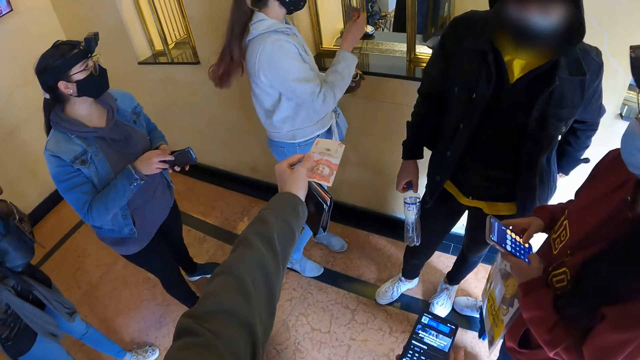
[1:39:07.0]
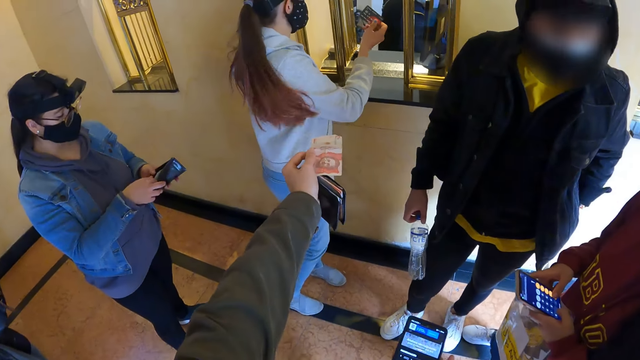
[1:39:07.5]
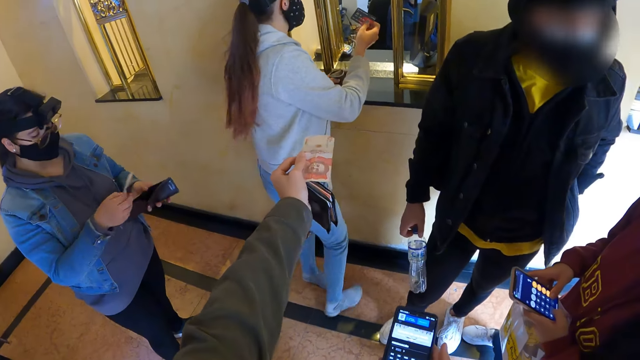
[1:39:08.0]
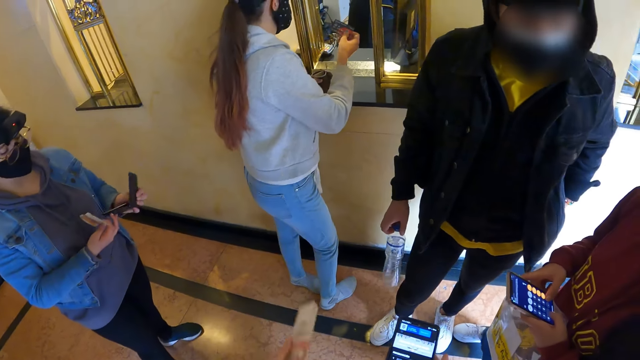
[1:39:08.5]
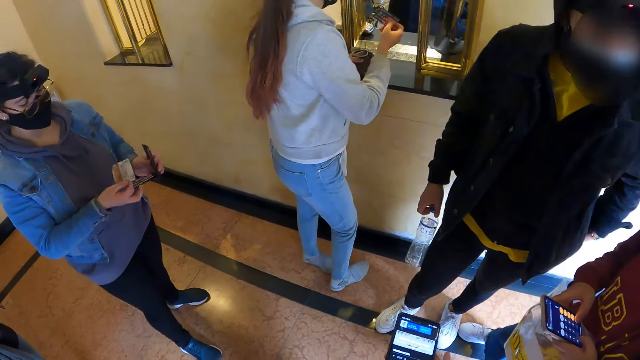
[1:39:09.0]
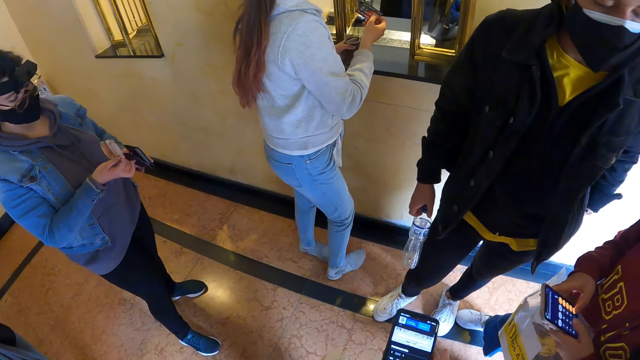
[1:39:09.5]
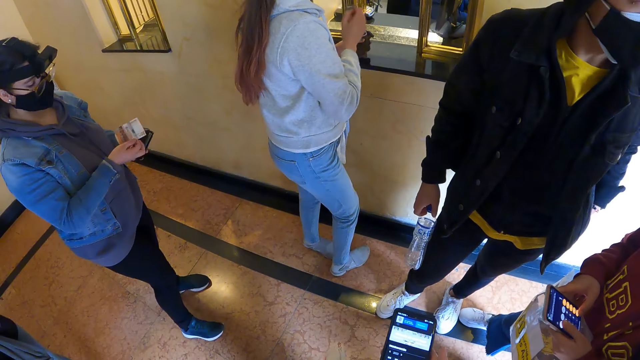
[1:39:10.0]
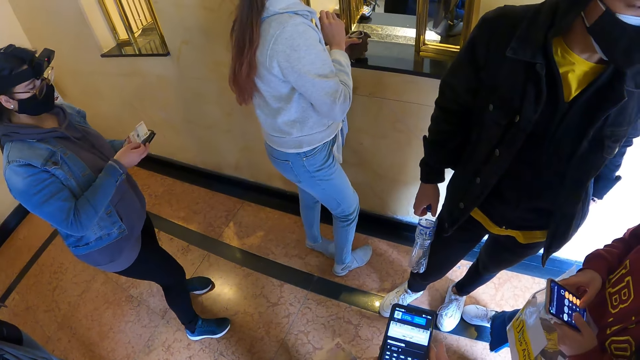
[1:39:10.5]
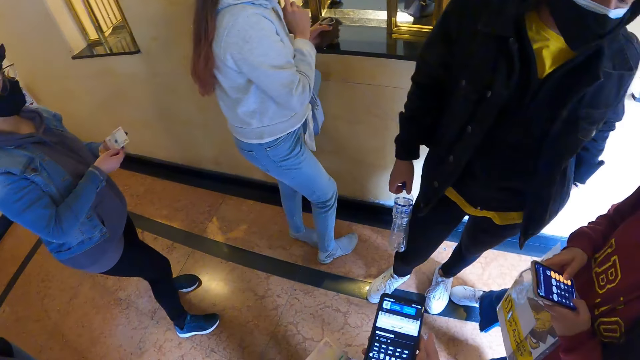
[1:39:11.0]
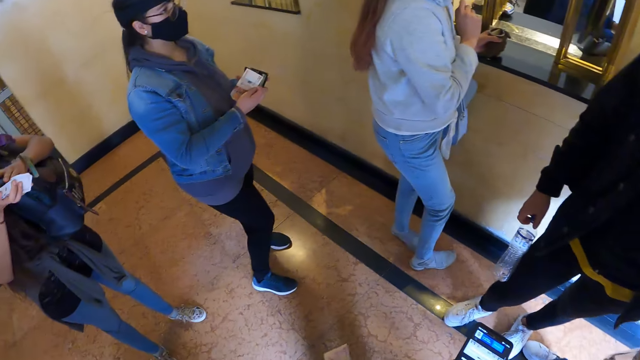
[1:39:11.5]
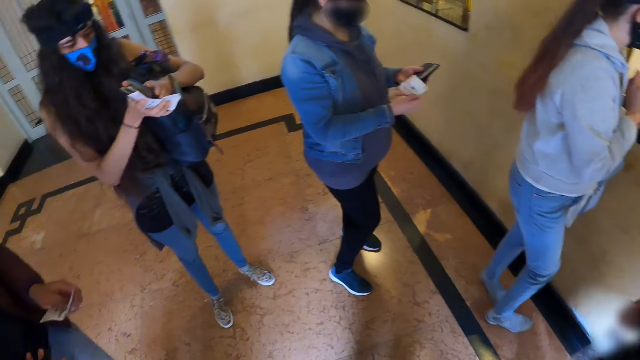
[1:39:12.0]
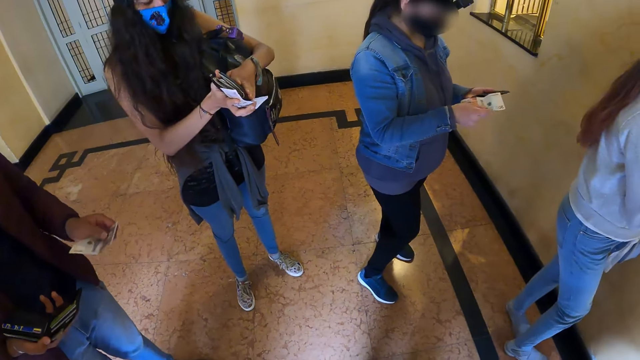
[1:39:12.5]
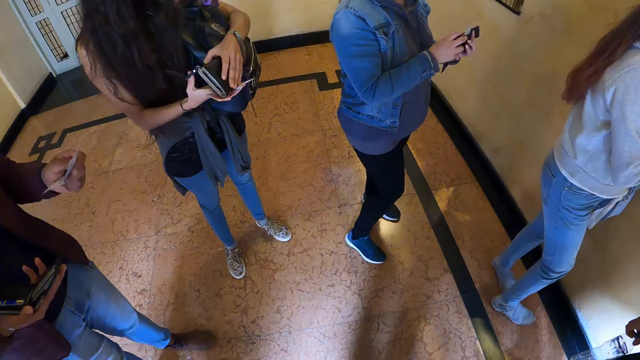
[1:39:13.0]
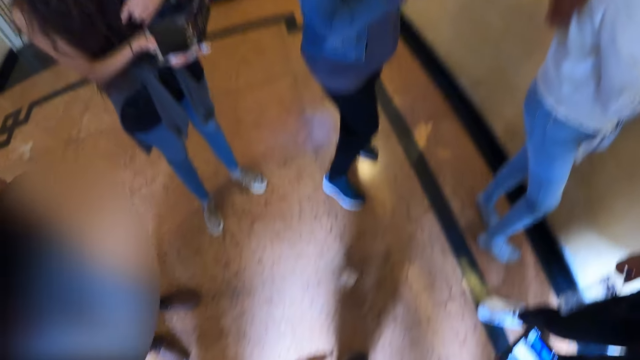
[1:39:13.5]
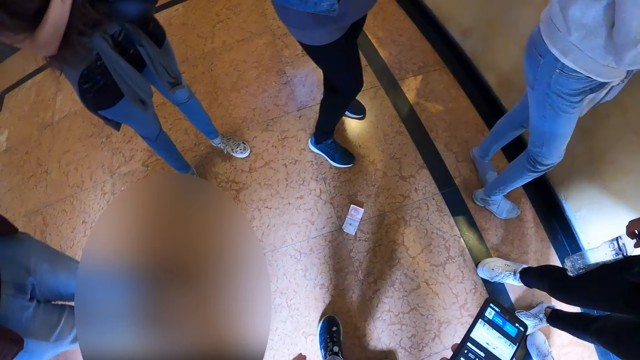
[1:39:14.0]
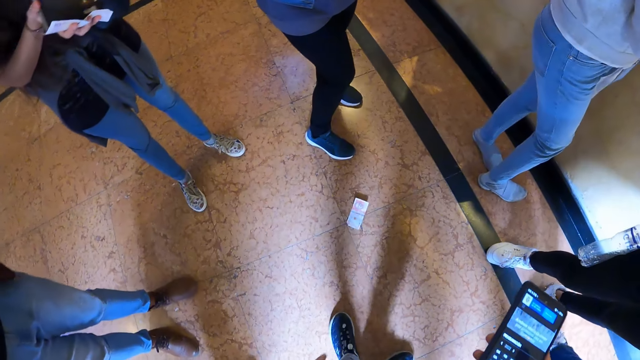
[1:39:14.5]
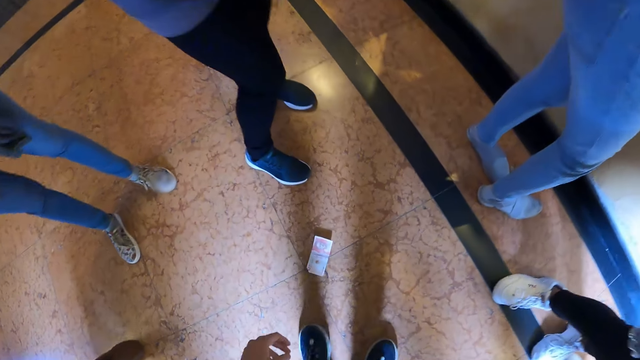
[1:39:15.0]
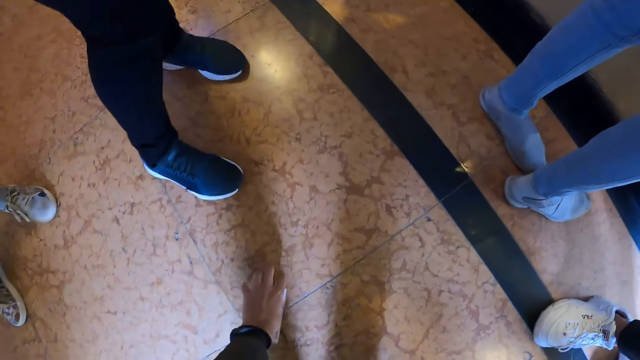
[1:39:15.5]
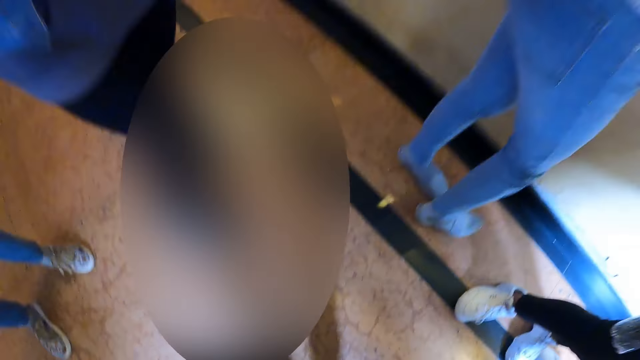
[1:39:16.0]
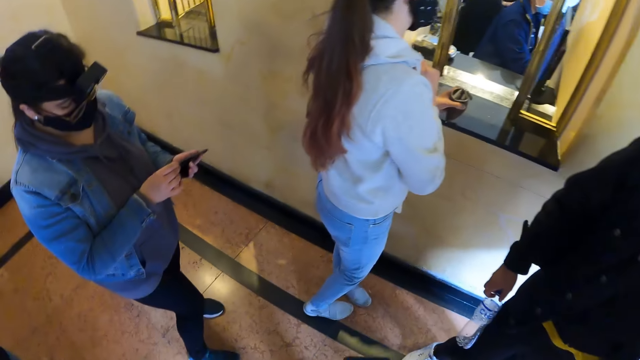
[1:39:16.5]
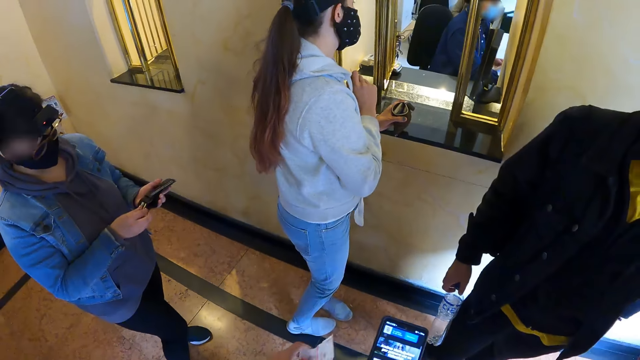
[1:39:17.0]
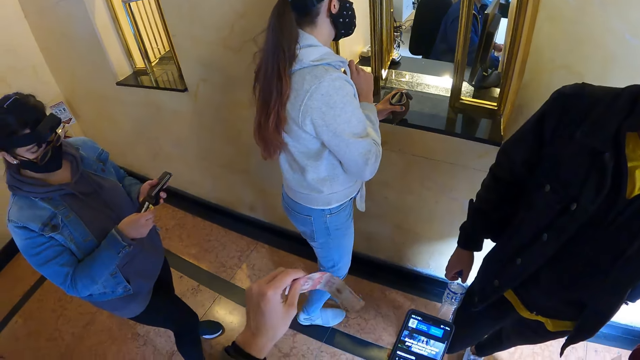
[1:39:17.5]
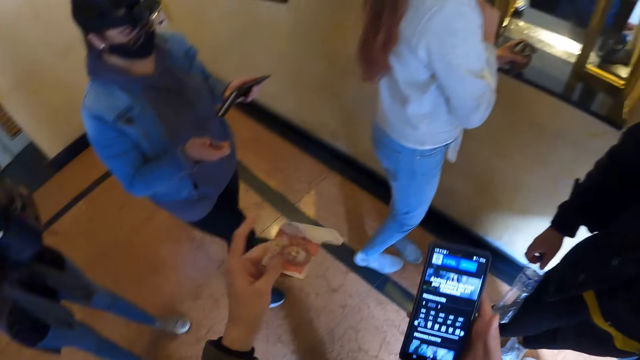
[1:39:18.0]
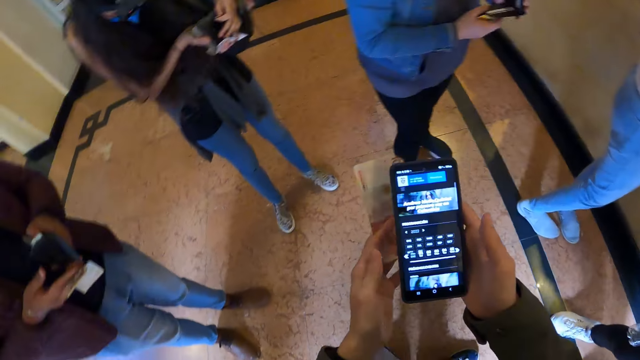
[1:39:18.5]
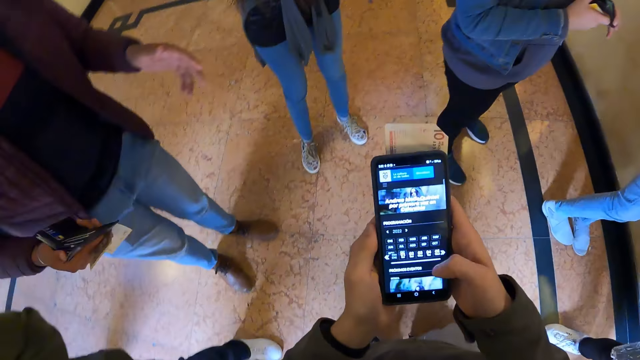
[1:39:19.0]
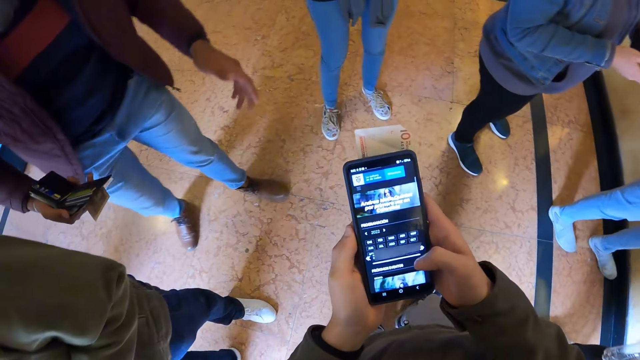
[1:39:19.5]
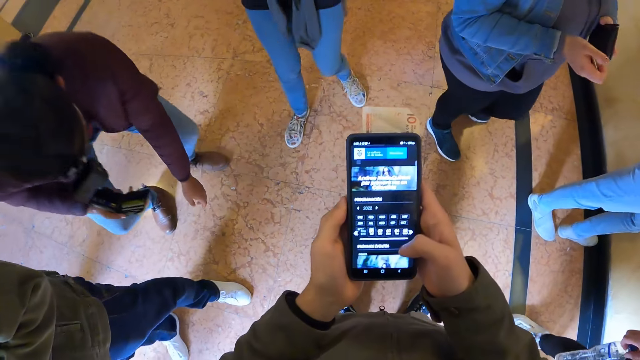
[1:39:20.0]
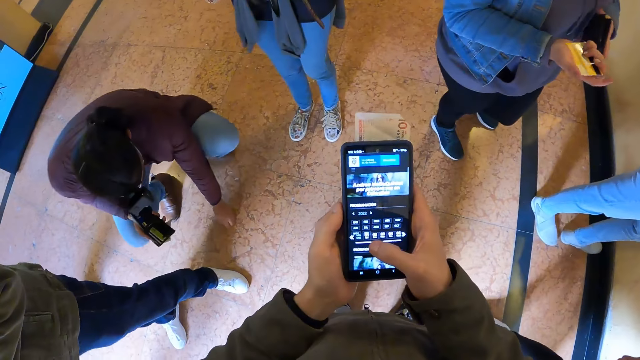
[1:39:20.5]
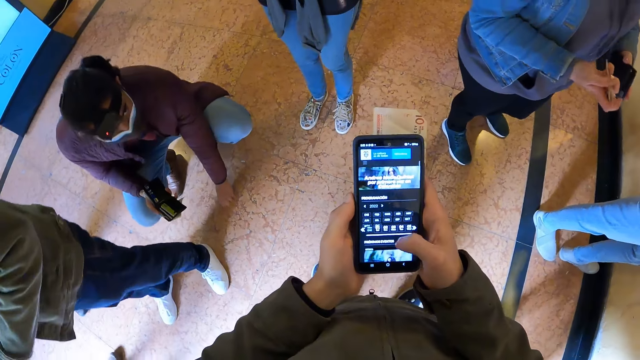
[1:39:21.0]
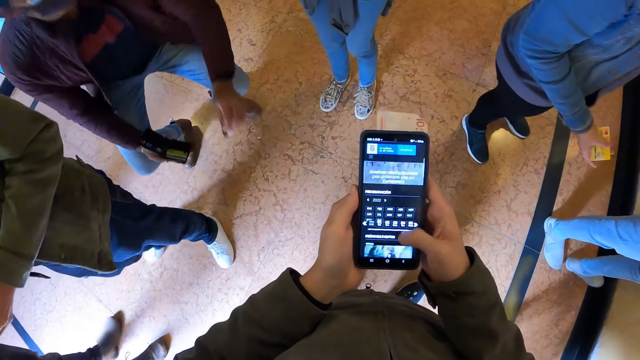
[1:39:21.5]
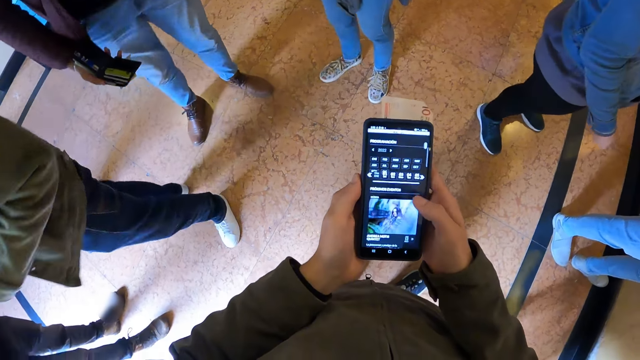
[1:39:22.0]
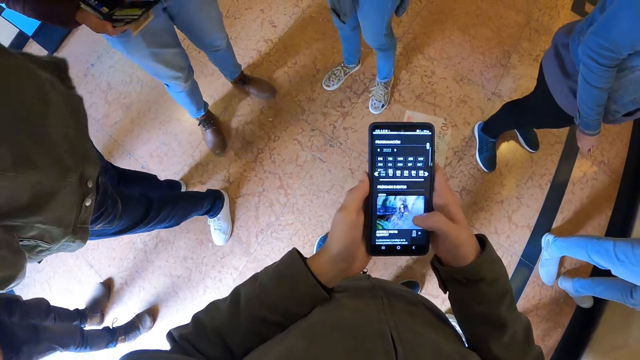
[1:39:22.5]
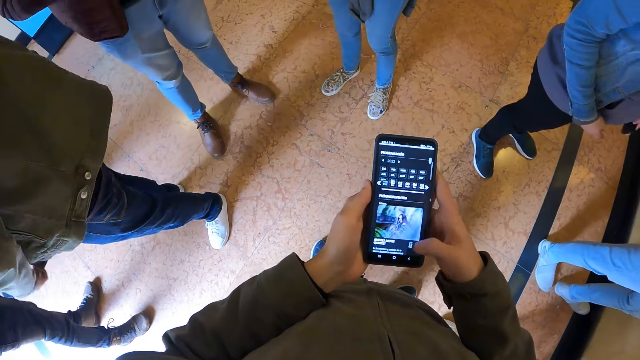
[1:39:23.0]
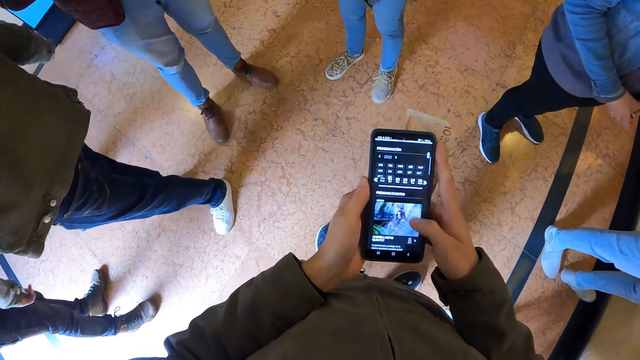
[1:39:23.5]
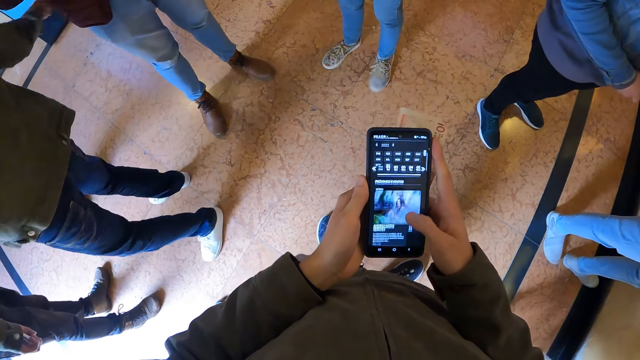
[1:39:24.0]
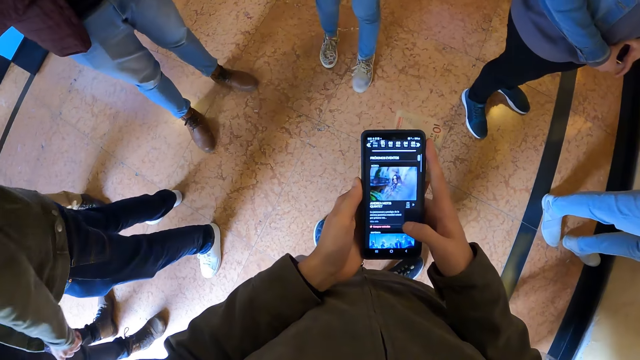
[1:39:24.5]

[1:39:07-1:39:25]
The camera wearer stretches the hand to a woman. He gives out money. He lowers the hand. He looks around. He drops his money on the floor. He picks the money from the ground. He lifts the money. He operates the phone.

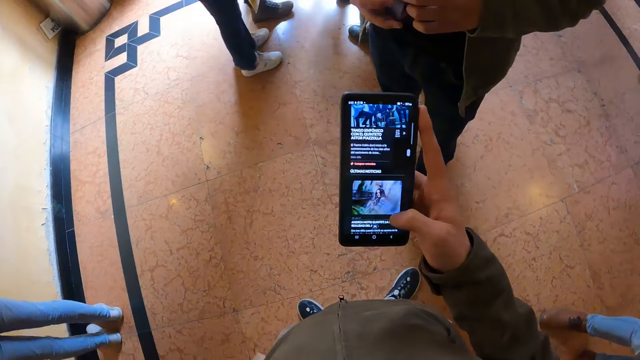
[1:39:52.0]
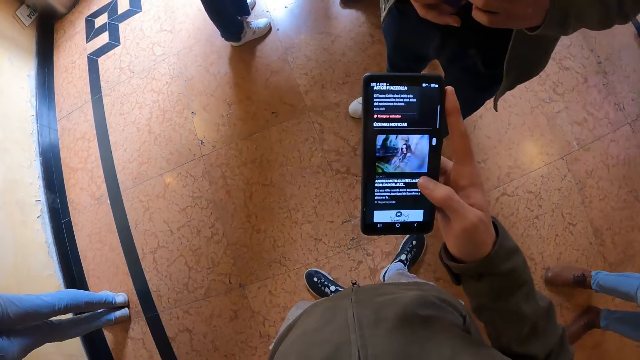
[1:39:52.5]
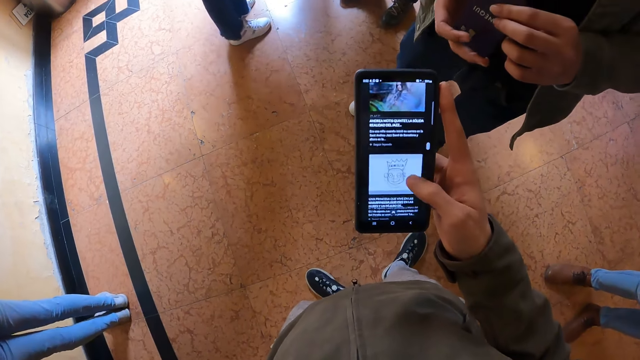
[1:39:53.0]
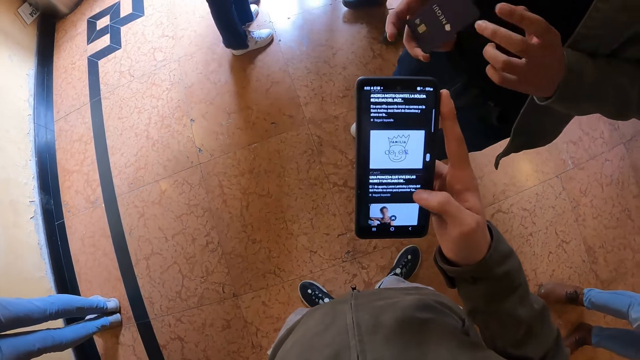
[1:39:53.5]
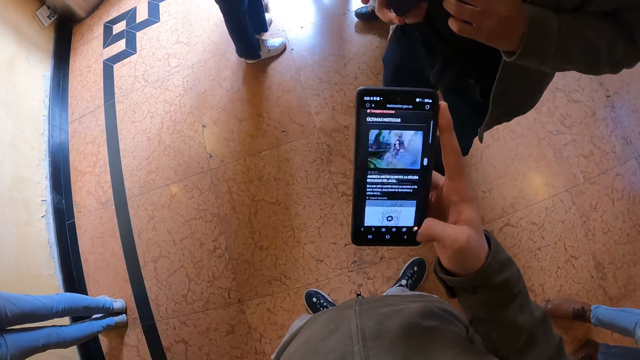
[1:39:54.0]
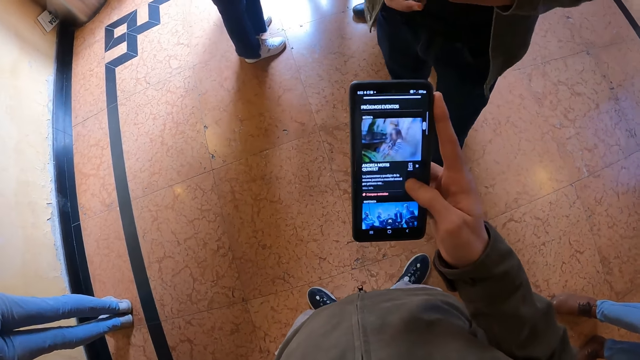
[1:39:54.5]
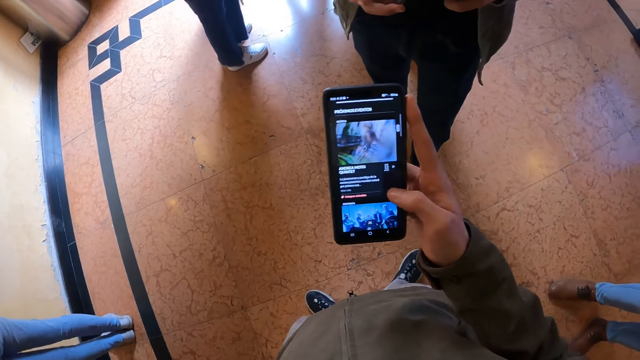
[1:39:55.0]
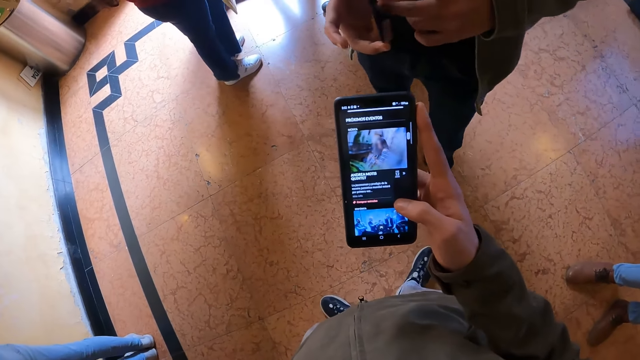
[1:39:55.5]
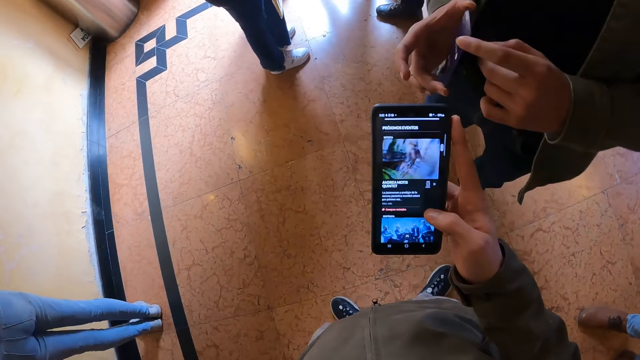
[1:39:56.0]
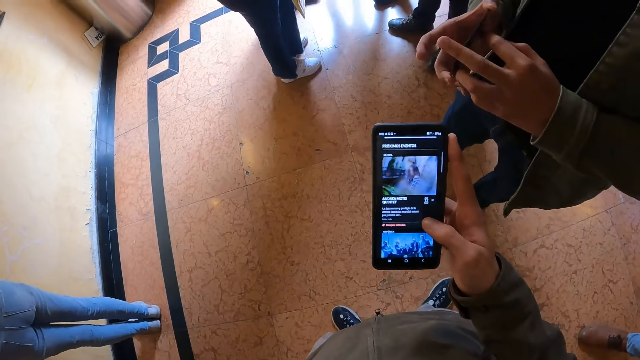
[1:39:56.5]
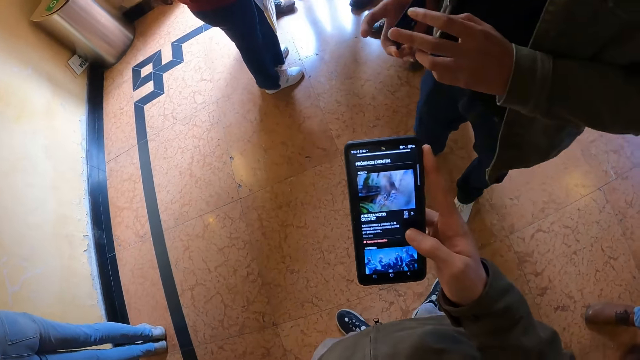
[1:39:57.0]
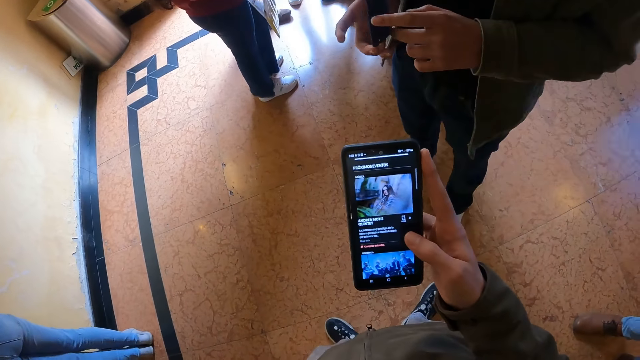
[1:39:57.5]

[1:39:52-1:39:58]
The camera wearer moves a hand.
